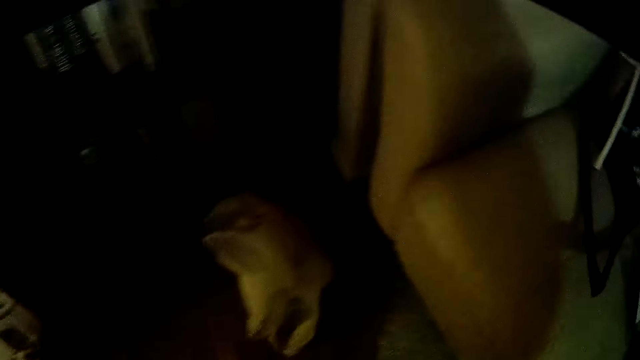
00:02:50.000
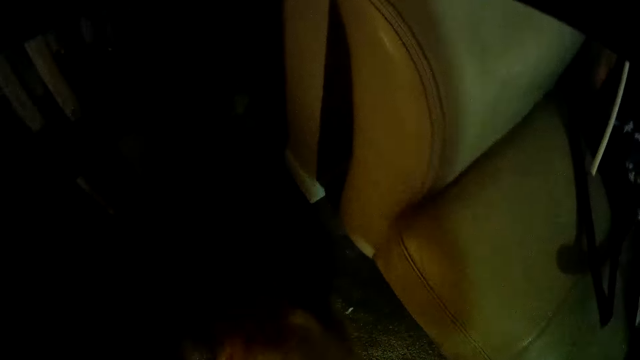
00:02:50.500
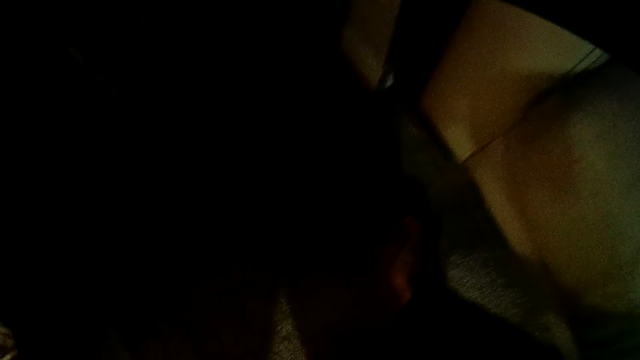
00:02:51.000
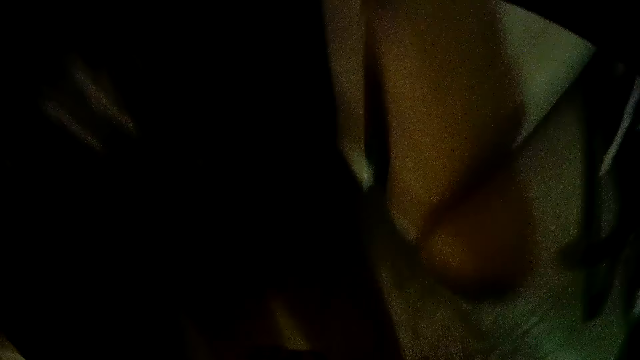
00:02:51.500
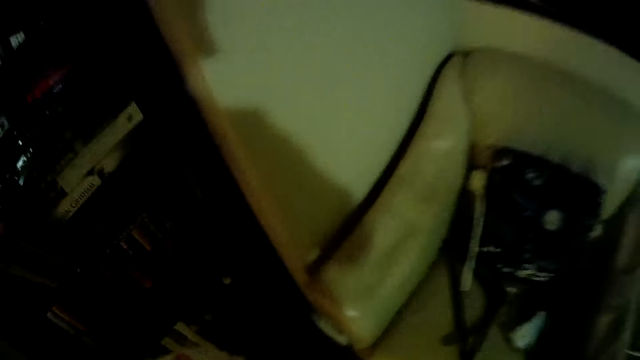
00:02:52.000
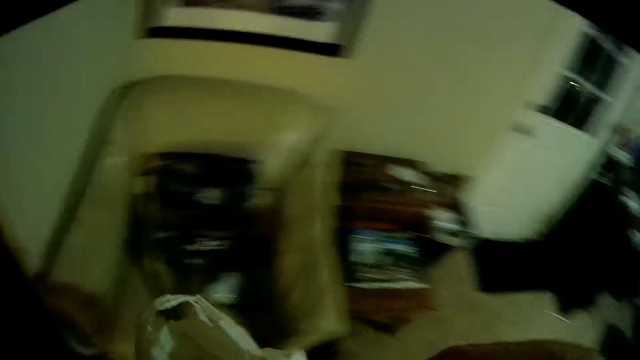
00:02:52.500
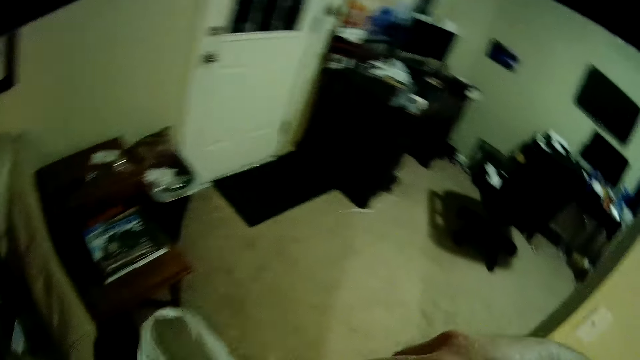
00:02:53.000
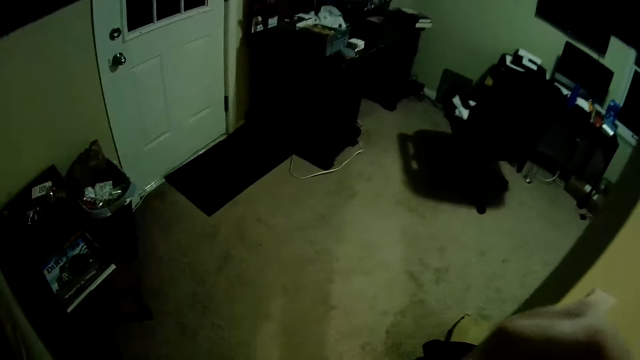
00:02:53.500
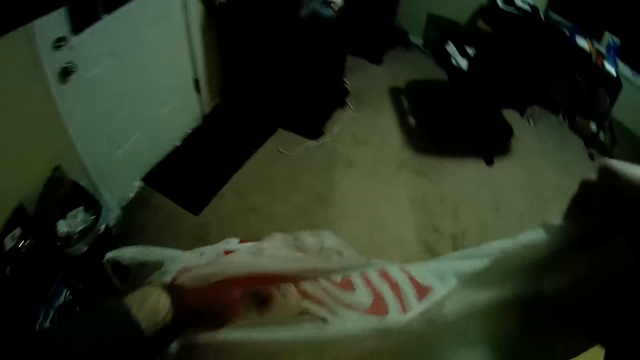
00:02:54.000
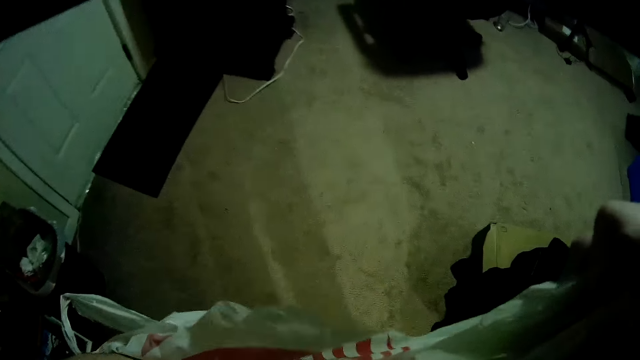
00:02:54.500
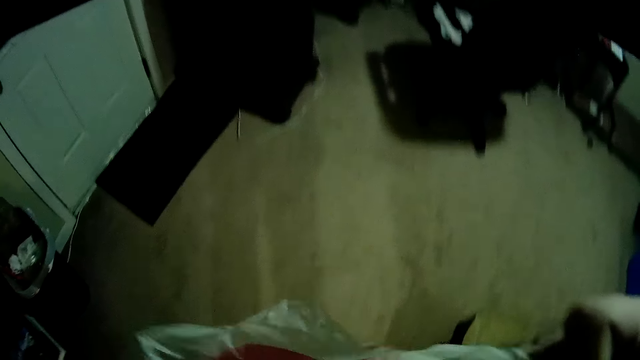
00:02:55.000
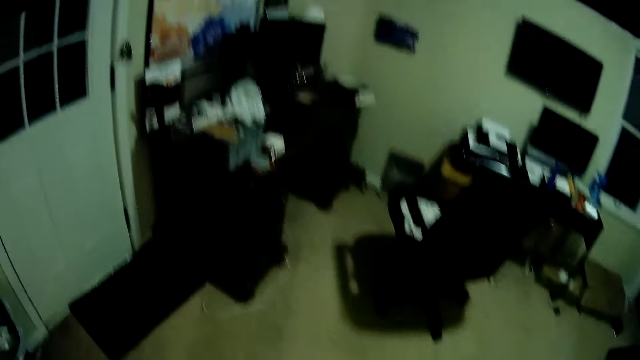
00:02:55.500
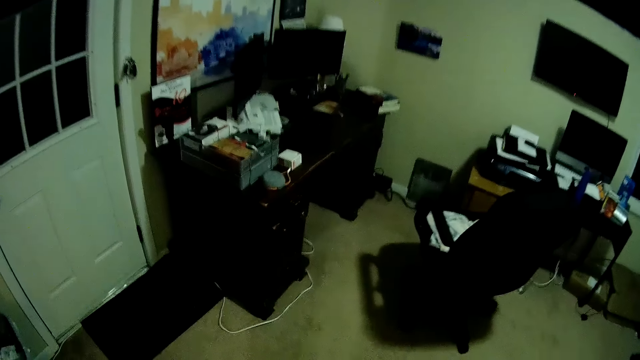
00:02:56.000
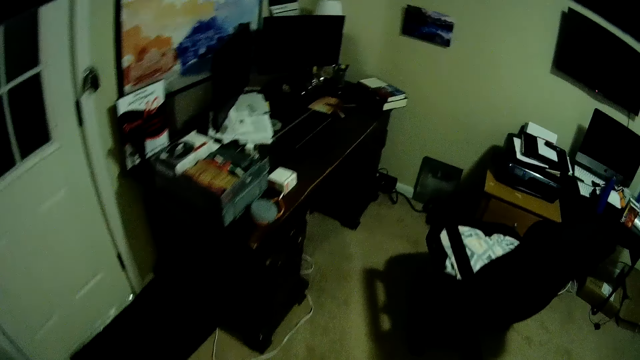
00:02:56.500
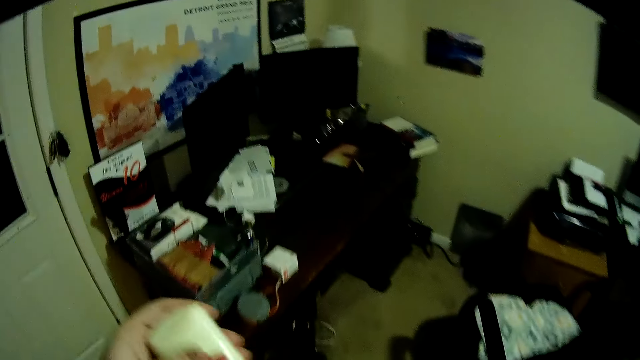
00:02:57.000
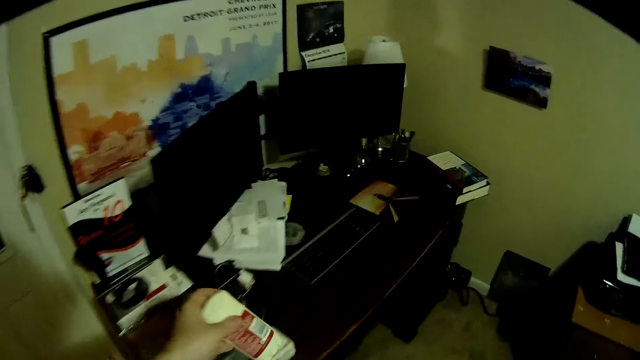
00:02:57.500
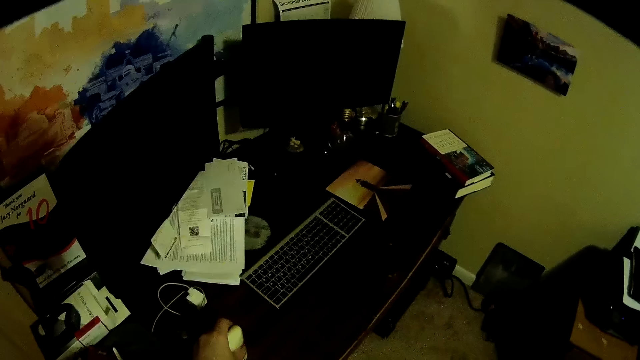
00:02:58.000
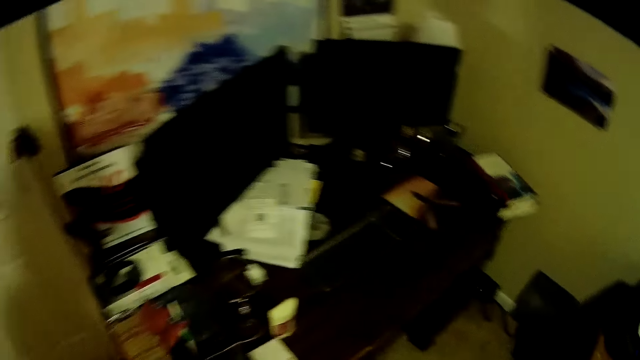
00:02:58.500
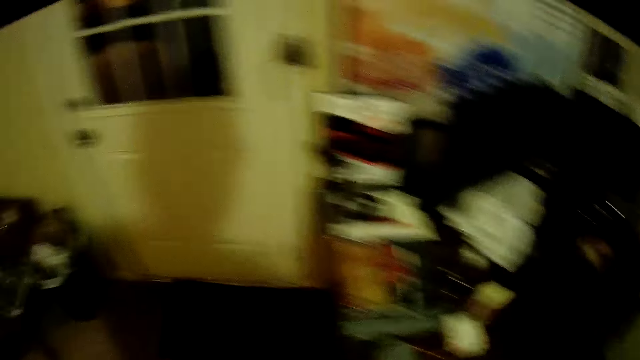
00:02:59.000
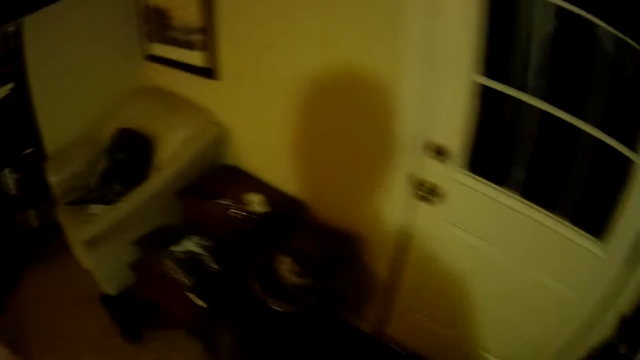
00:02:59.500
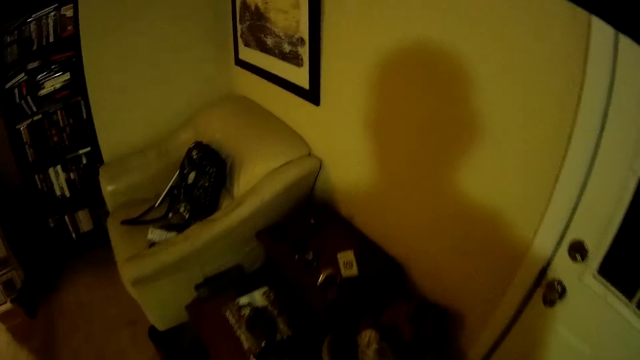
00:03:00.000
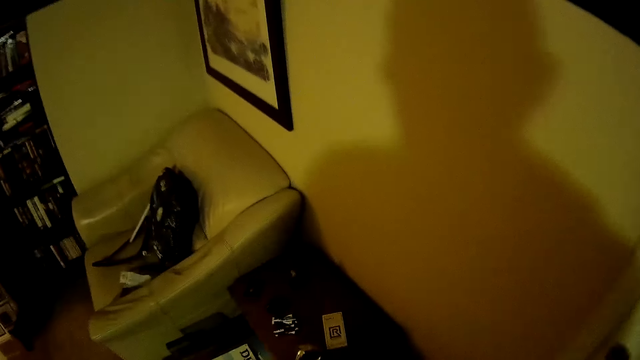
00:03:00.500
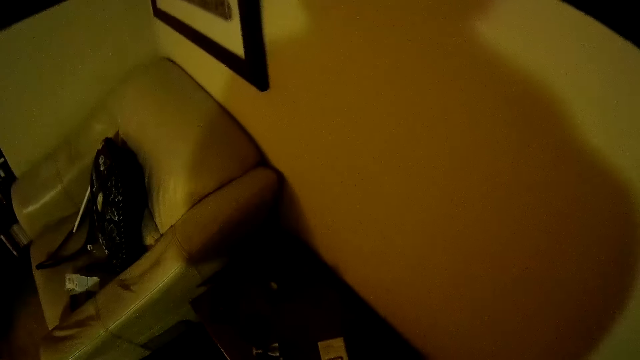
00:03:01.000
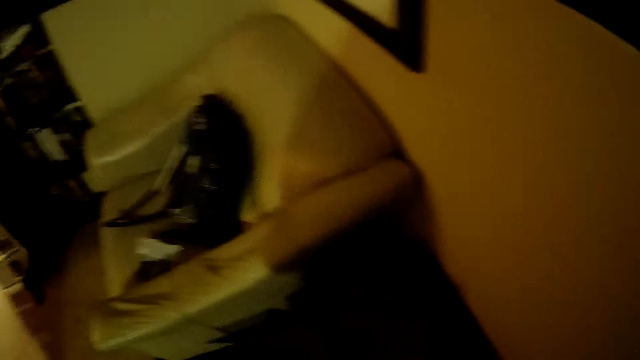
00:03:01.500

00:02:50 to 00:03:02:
The camera wearer picks up a plastic bag from the floor. They turn to the right. They walk right. They open the plastic bag. They walk to the table. They place a bottle of something on the desktop stand. They turn to the left. They walk forward.

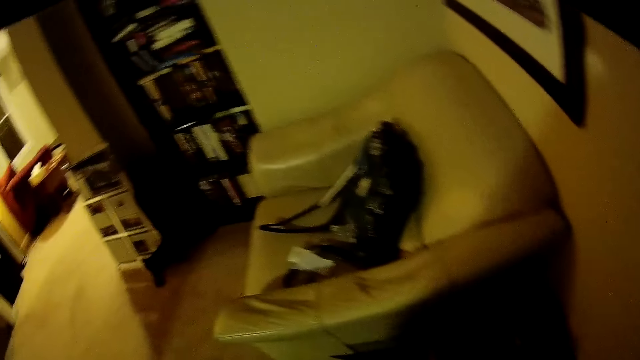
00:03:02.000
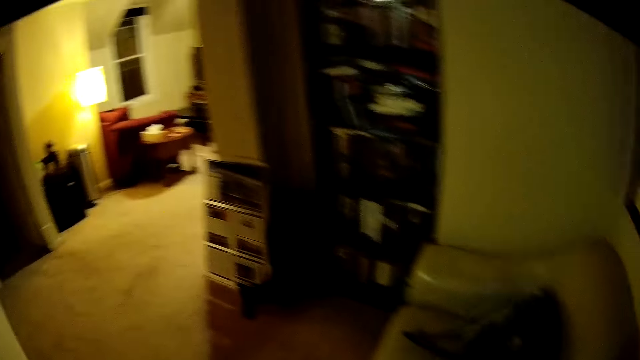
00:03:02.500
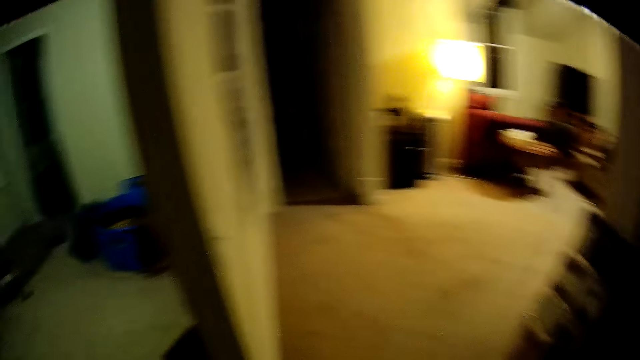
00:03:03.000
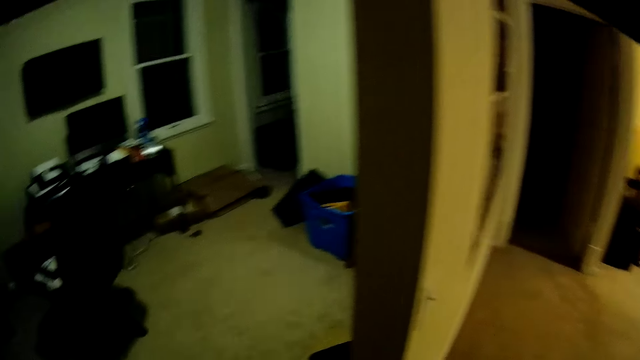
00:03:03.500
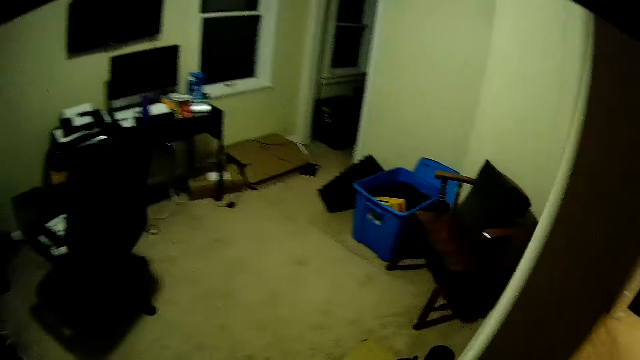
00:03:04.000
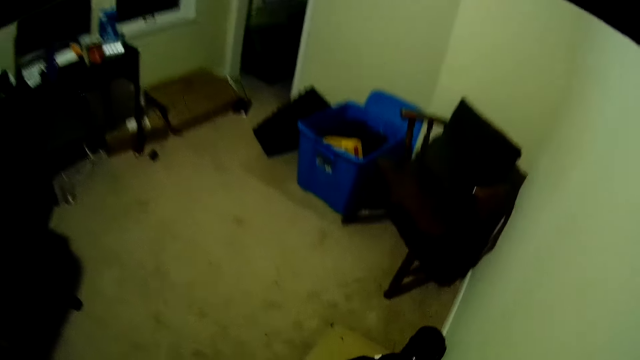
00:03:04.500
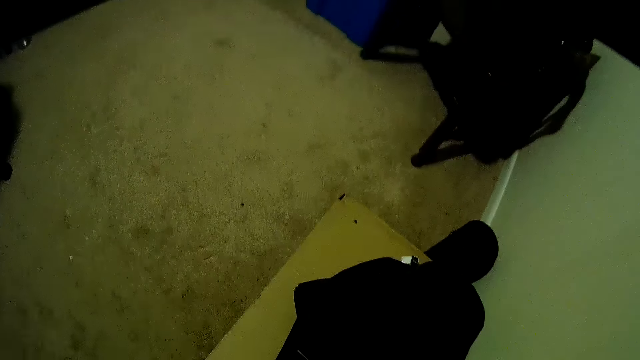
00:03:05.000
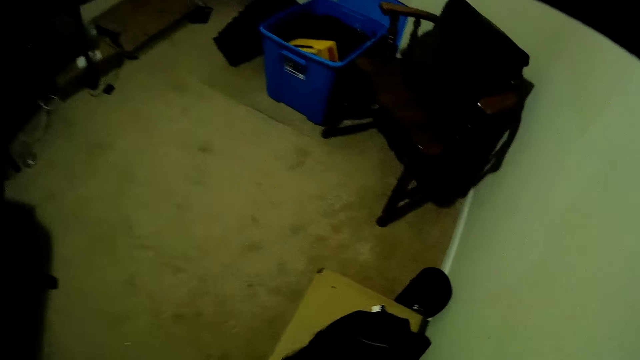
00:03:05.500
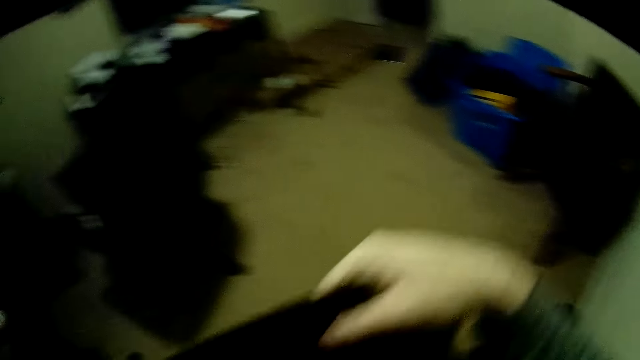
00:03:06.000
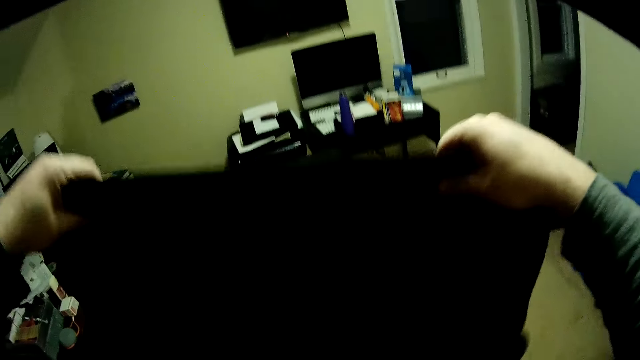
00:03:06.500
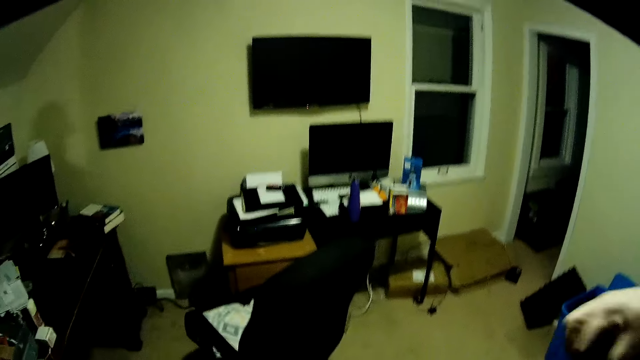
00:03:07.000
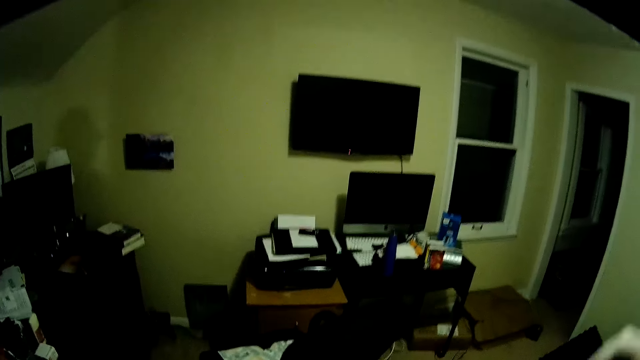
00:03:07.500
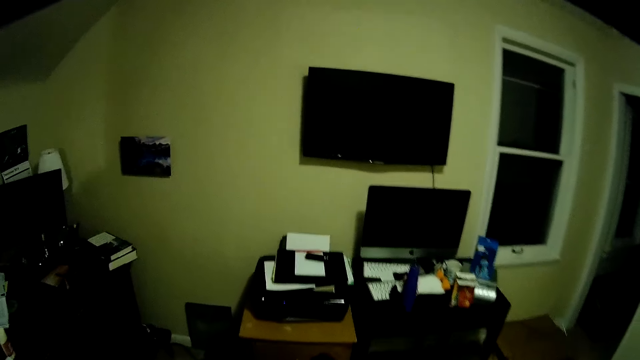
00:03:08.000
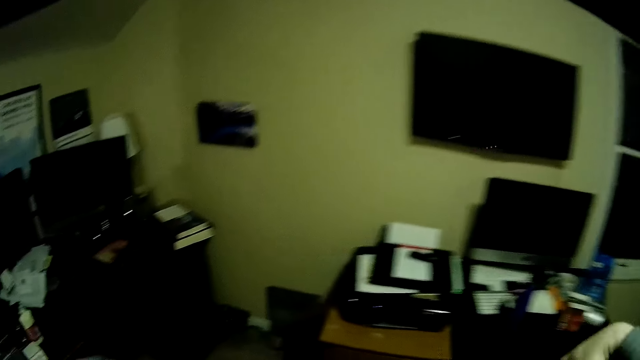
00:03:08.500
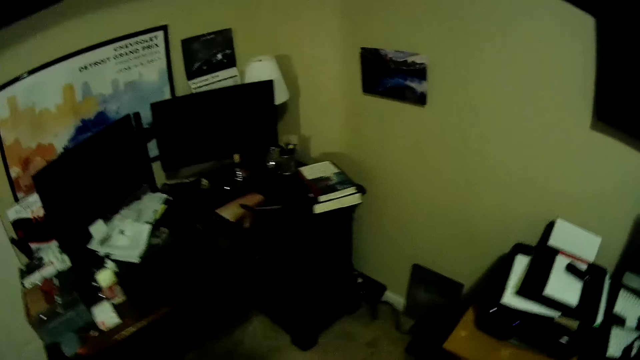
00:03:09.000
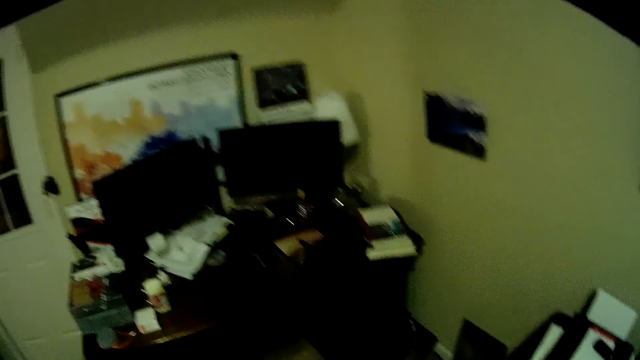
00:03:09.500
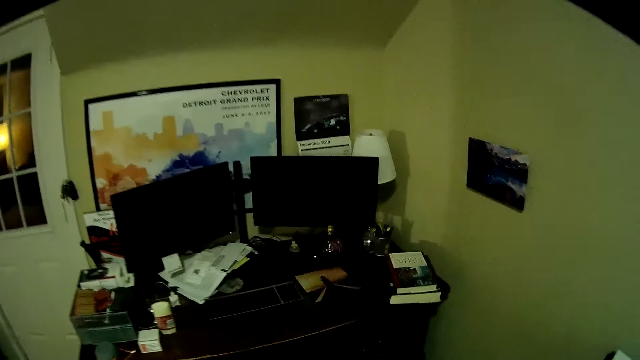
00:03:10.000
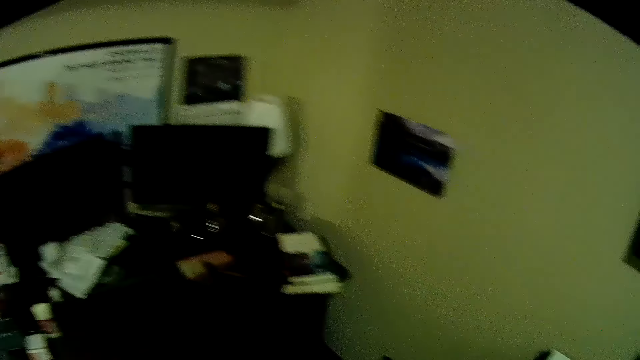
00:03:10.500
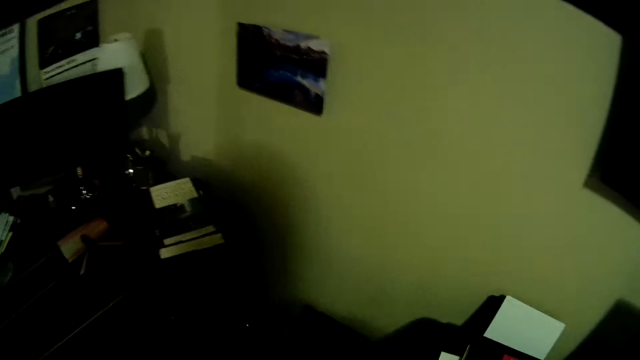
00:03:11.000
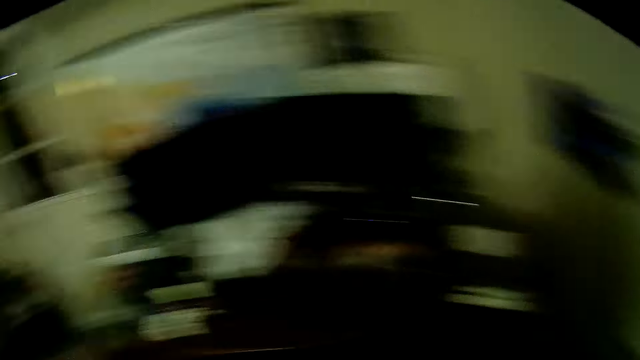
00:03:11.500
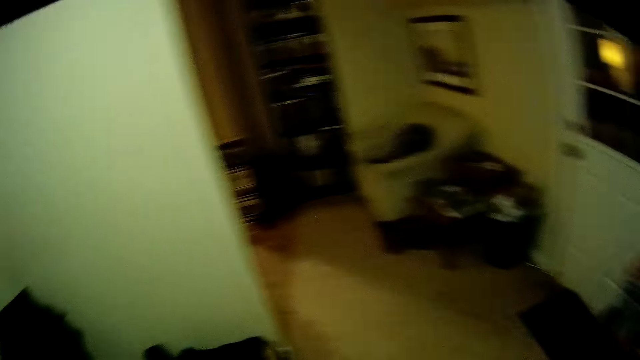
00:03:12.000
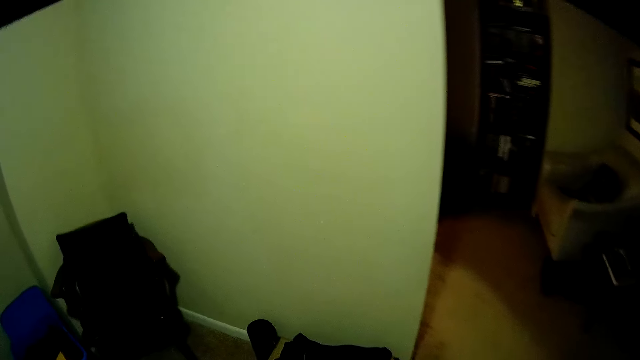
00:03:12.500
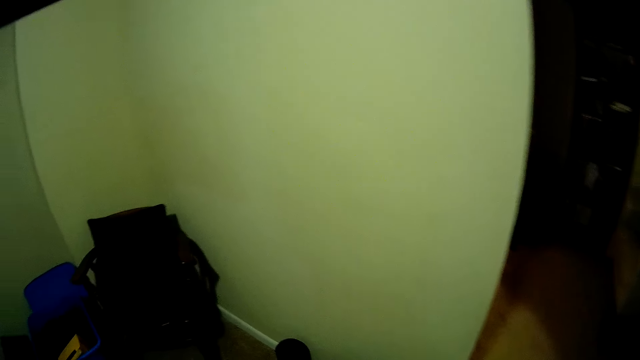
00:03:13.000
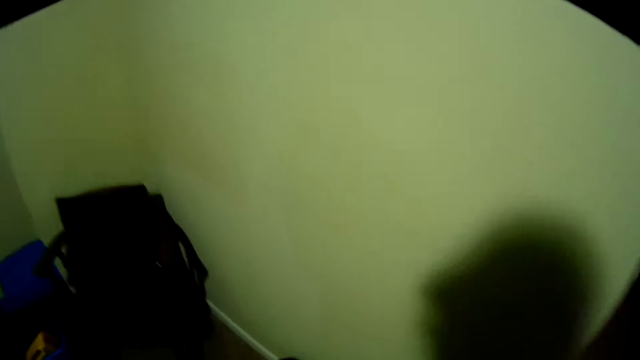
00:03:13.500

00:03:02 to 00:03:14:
The camera wearer turns around. They look around the house. They pick up a cloth. They walk forward. They look around the room. They turn back.
